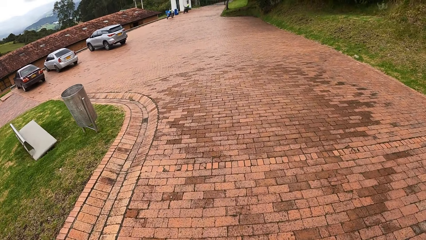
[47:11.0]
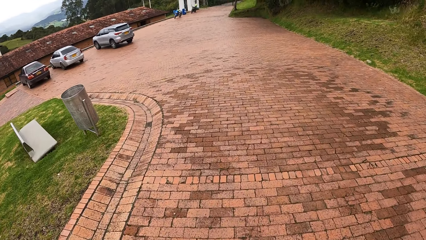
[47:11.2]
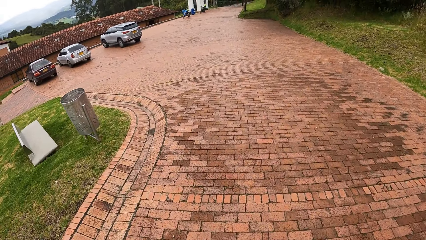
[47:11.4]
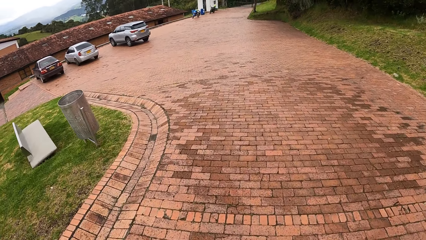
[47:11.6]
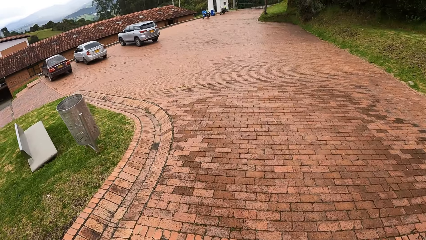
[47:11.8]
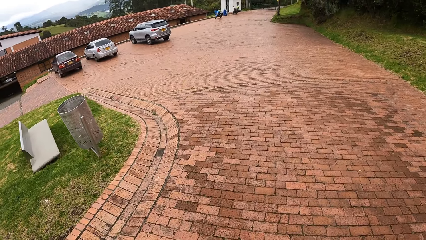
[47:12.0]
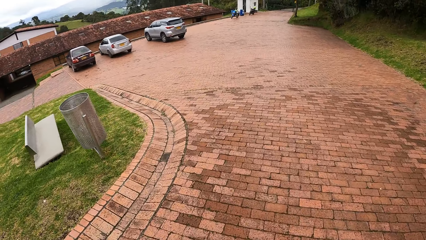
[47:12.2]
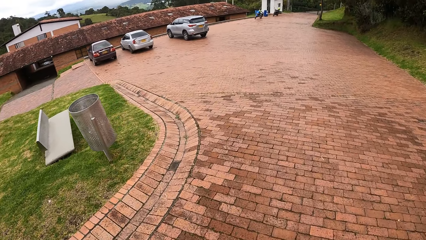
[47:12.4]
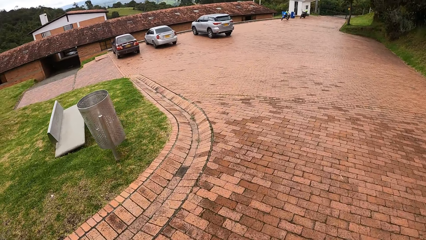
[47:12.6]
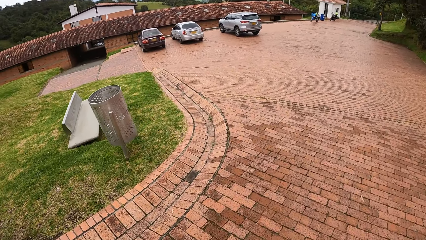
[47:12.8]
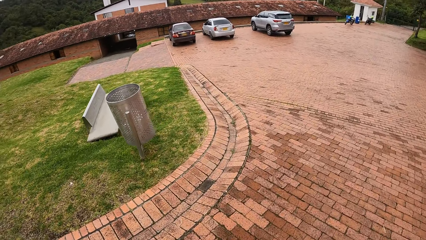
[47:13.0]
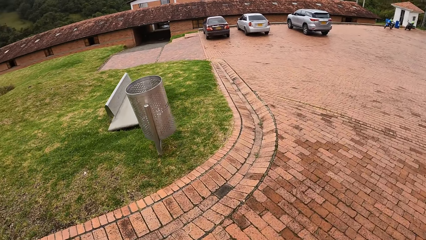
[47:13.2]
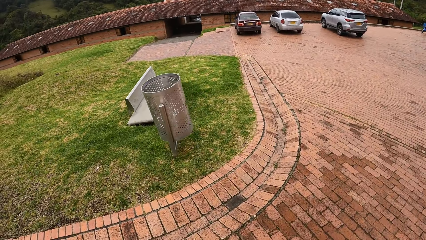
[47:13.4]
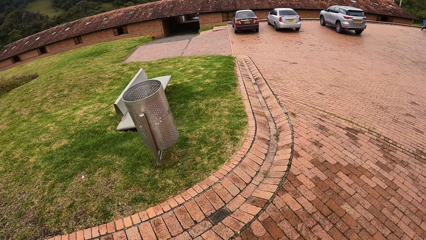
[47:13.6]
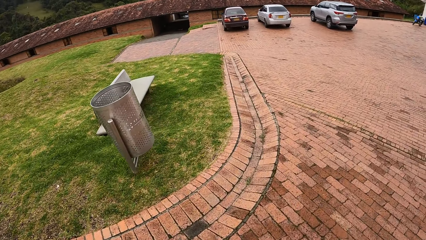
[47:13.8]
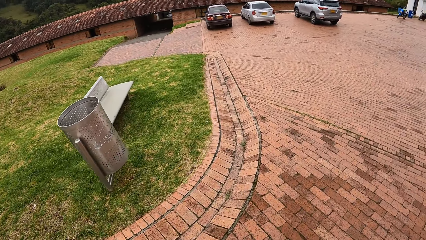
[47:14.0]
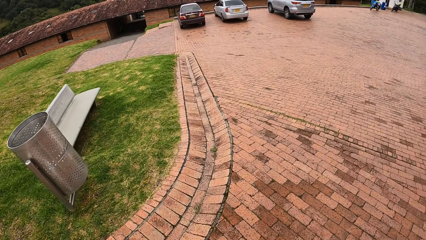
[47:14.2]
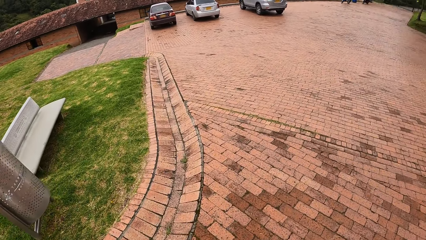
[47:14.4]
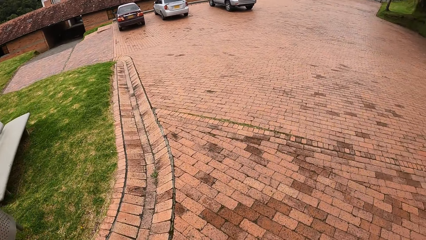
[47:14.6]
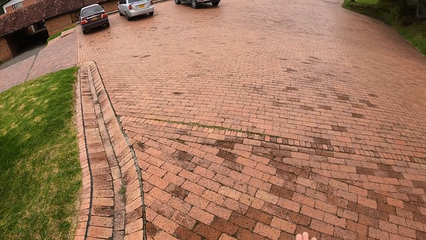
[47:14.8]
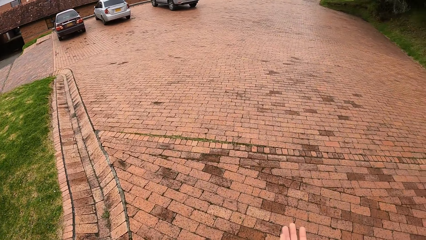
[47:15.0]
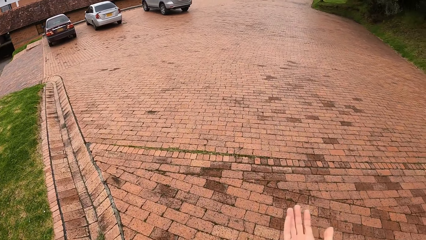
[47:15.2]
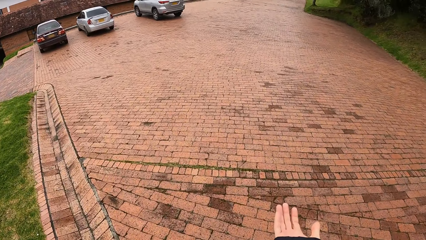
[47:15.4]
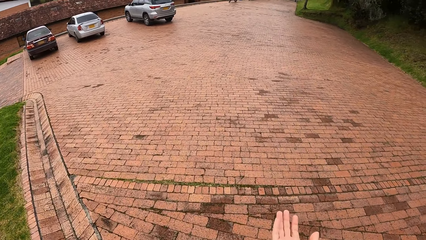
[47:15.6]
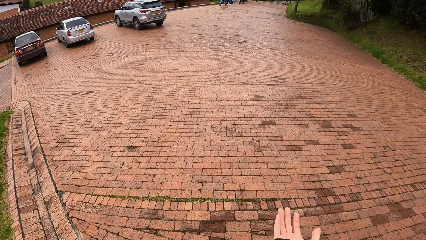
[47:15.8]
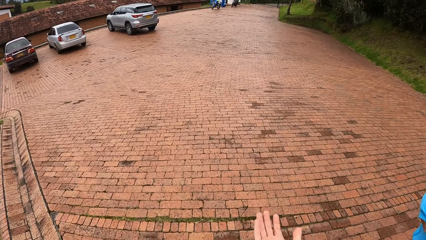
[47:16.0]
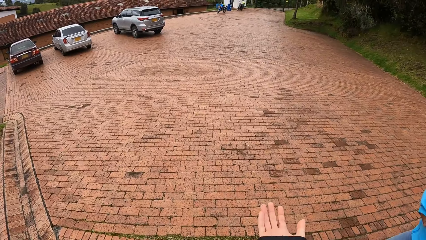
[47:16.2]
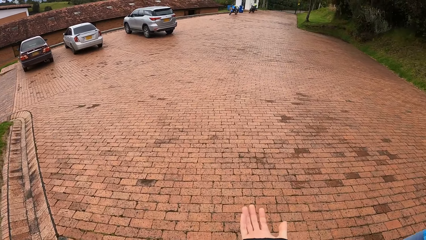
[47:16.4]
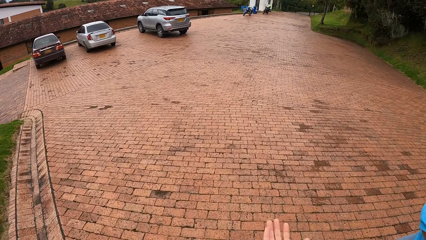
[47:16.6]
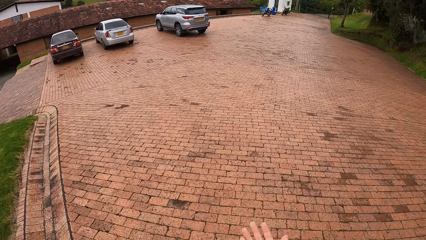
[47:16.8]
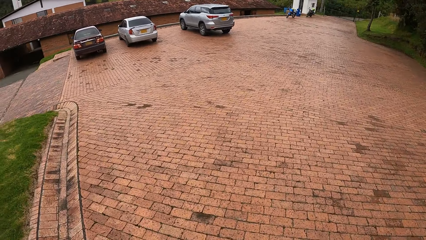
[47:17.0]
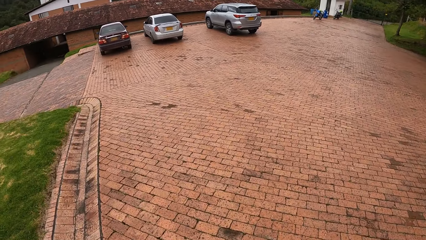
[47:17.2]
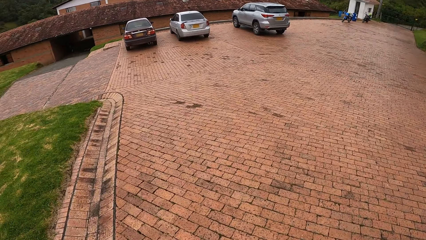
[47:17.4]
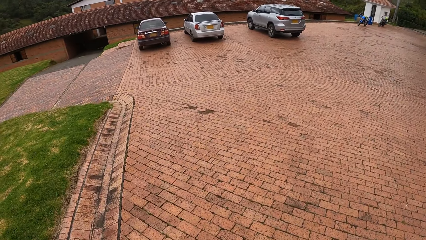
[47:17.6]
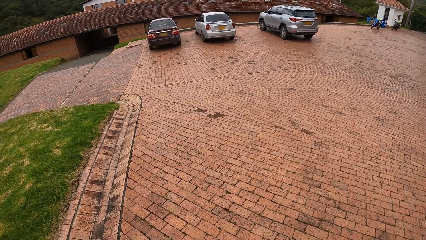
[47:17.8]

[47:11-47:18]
The camera wearer walks towards the building.

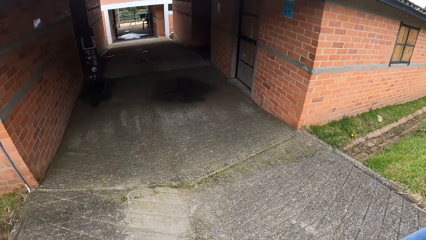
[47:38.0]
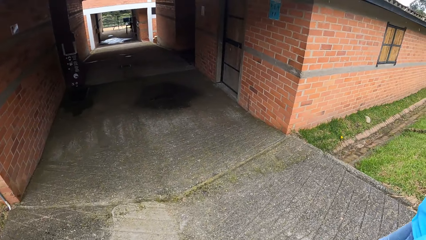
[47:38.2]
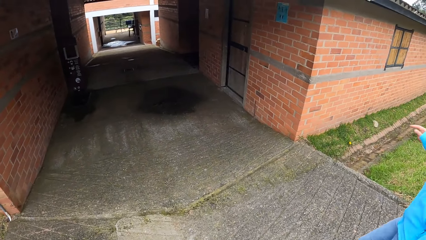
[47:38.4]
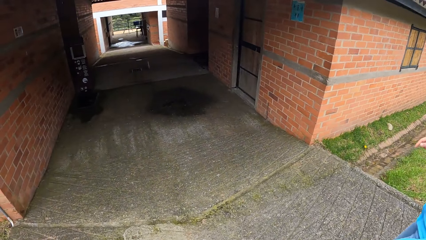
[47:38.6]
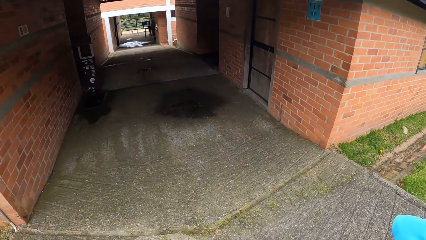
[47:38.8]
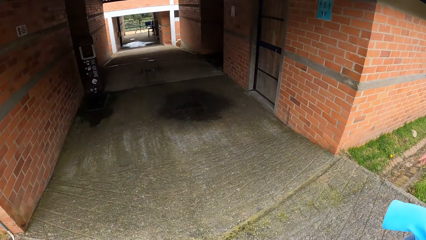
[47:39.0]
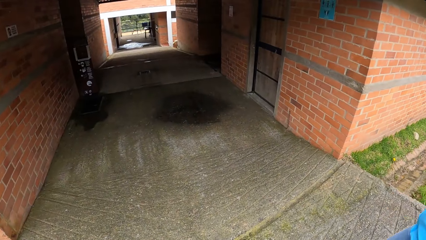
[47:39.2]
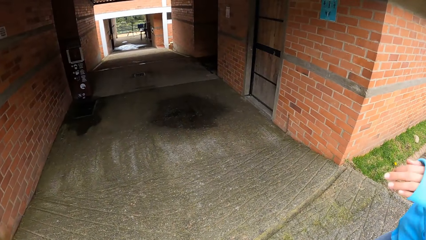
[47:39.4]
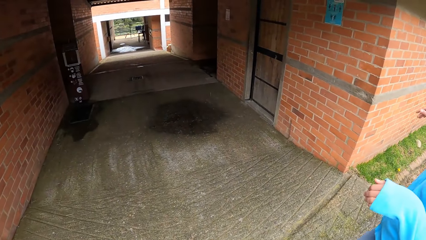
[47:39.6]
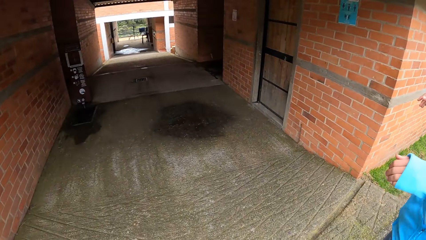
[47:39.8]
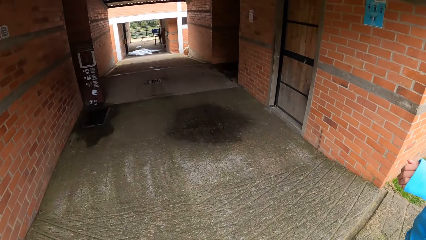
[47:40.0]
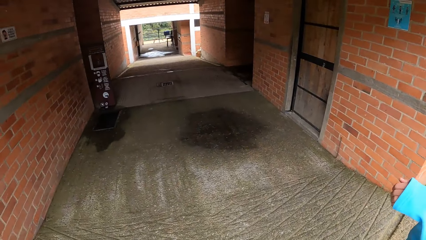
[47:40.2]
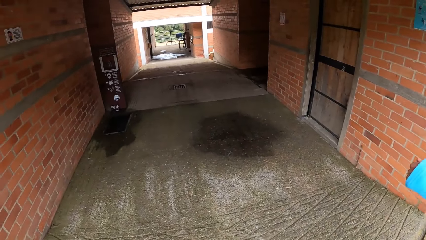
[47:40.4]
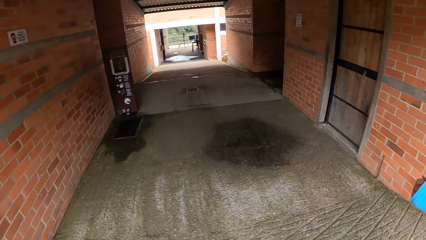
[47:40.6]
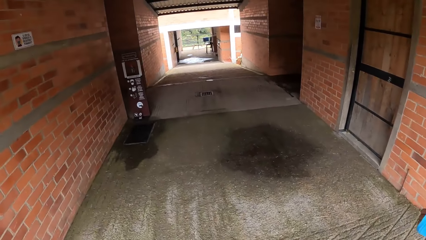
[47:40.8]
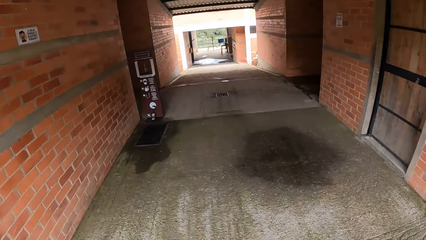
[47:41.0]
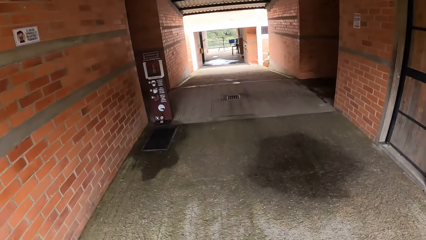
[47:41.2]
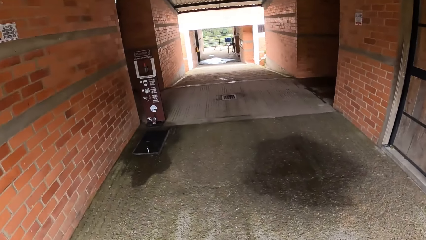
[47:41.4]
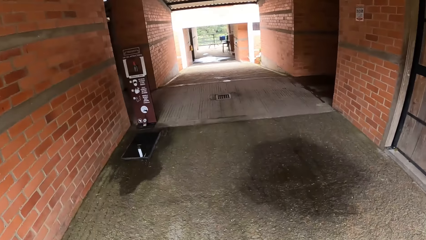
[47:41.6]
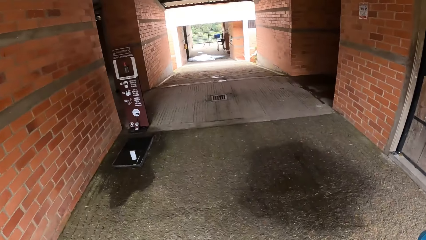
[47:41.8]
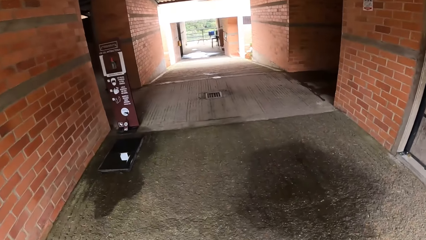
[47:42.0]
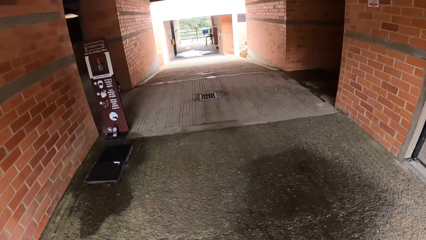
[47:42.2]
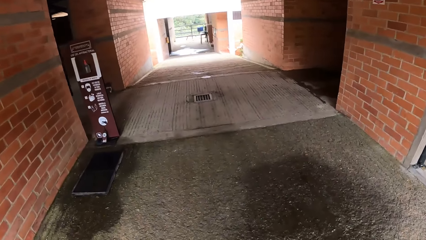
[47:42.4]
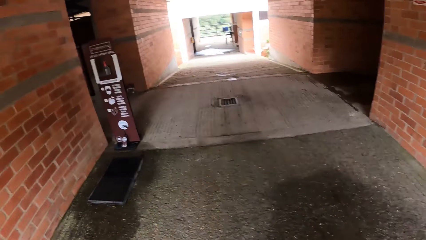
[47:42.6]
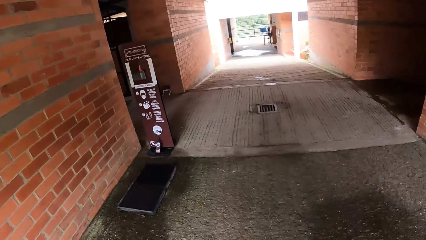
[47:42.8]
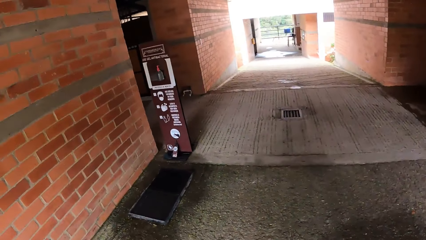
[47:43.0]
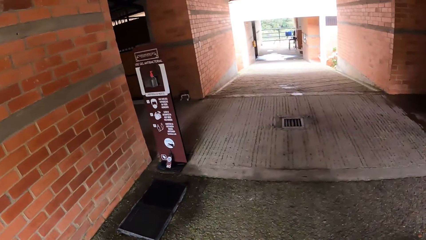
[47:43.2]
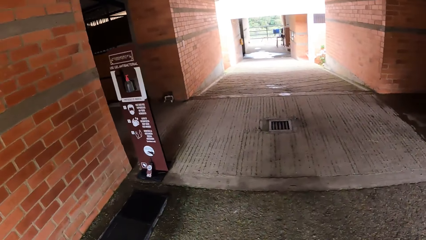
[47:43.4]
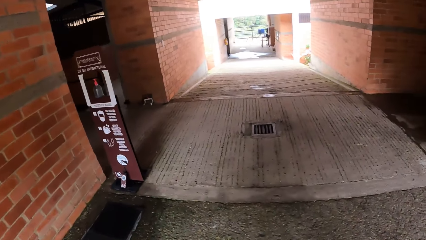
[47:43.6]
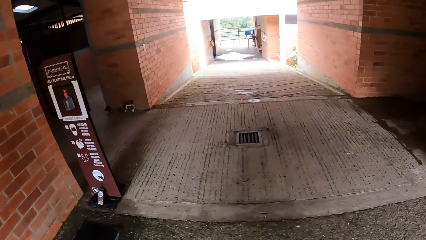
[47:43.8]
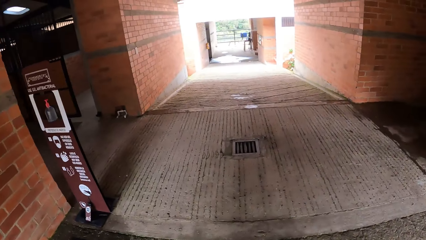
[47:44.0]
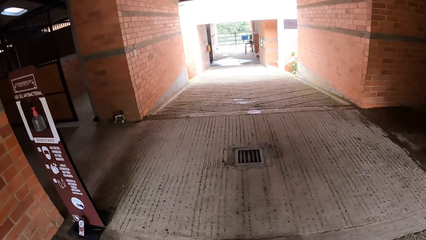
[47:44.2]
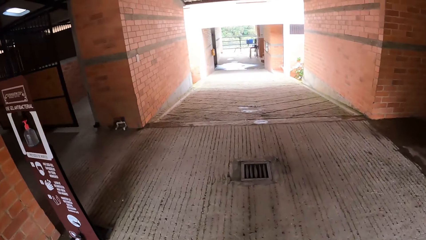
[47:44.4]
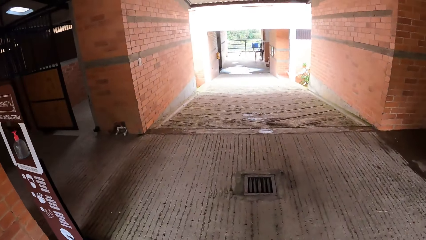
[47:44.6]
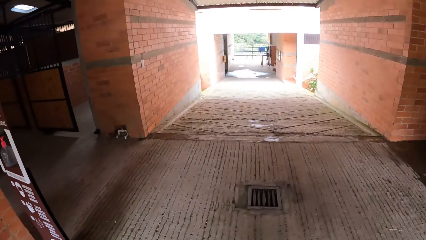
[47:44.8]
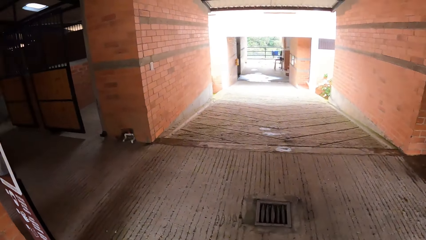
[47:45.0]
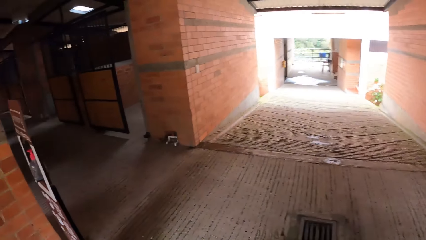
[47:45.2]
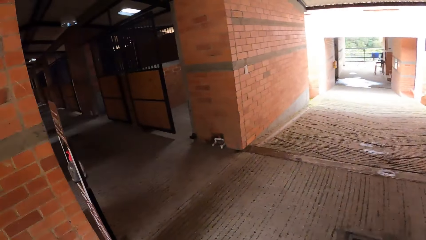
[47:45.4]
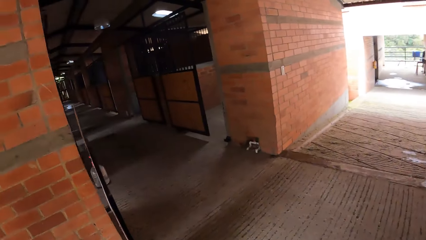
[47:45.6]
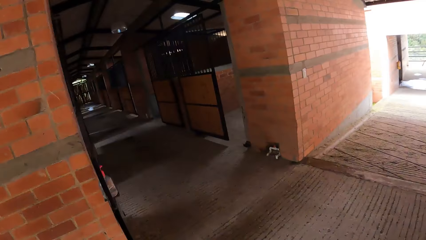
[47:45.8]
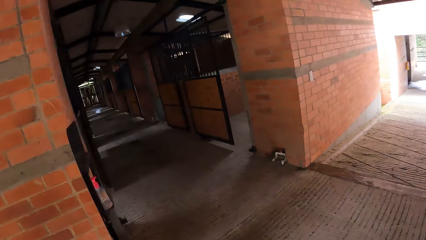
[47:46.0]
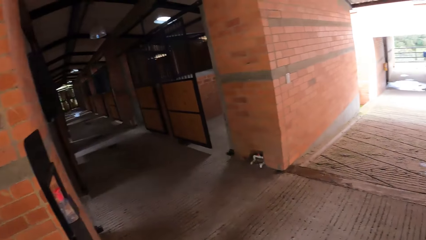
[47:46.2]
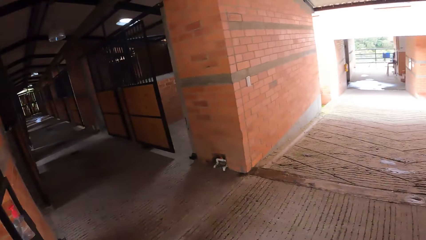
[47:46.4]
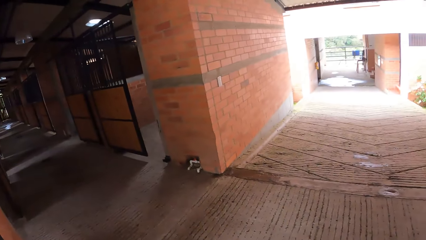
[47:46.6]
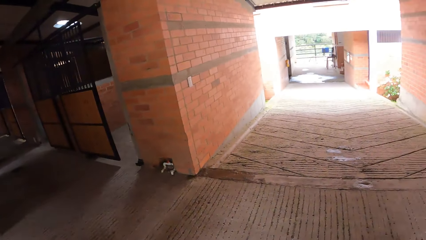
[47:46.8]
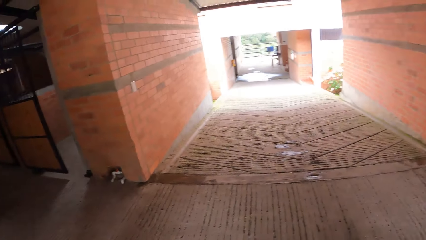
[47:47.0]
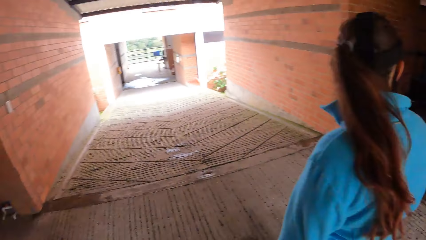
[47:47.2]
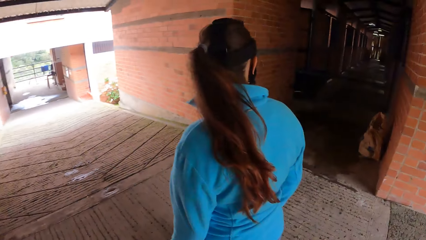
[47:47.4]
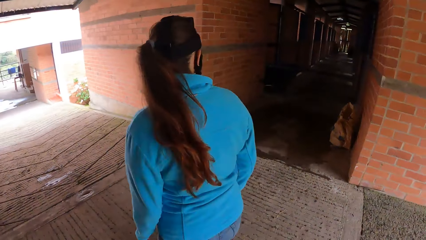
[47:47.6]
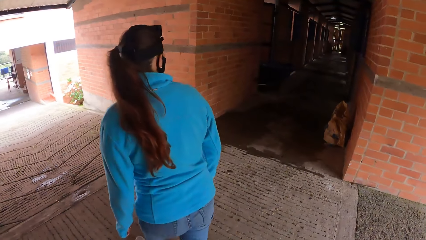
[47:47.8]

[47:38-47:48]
The camera wearer walks into a stable with the woman. They walk in the building corridor. The woman walks past the camera wearer.
